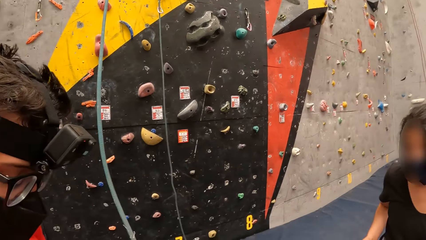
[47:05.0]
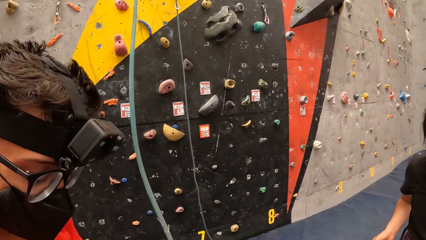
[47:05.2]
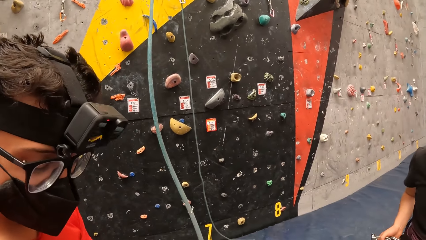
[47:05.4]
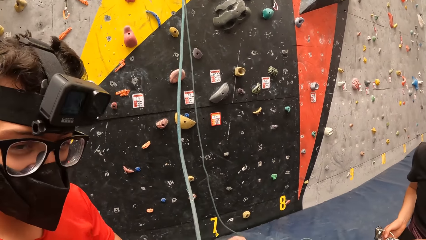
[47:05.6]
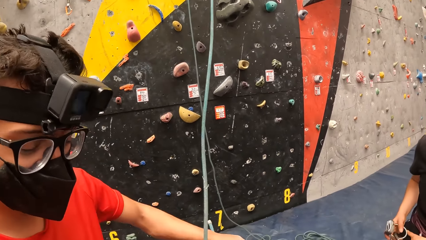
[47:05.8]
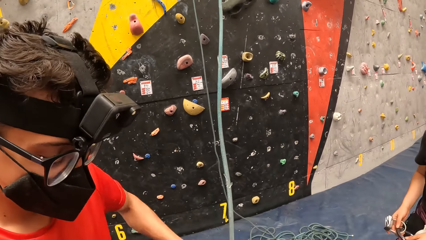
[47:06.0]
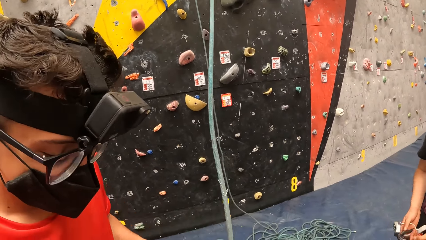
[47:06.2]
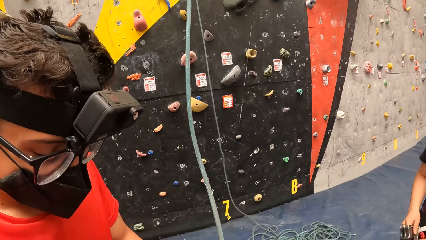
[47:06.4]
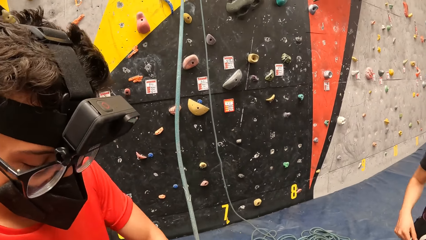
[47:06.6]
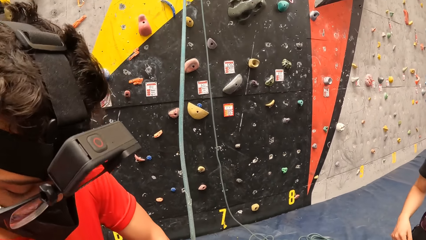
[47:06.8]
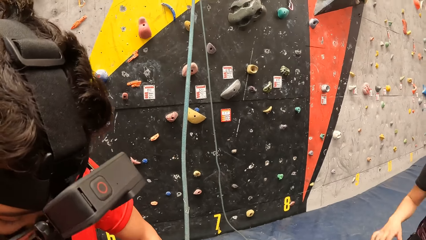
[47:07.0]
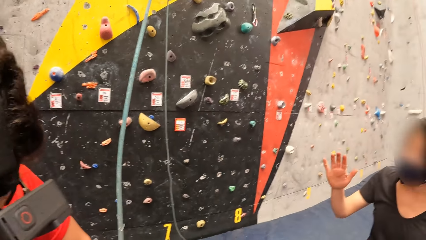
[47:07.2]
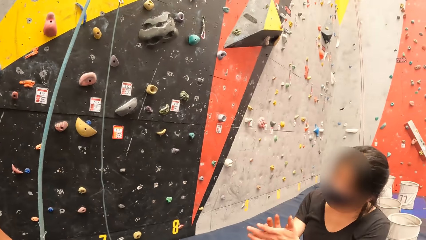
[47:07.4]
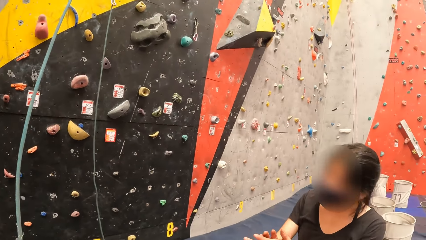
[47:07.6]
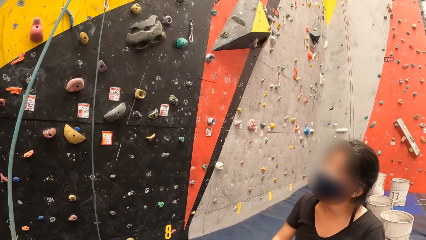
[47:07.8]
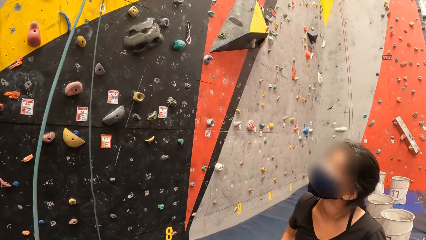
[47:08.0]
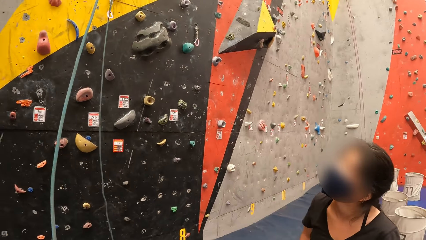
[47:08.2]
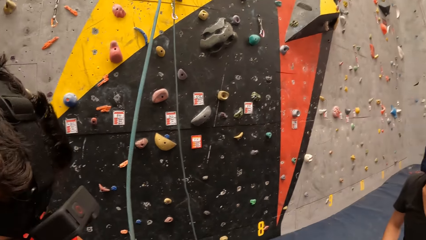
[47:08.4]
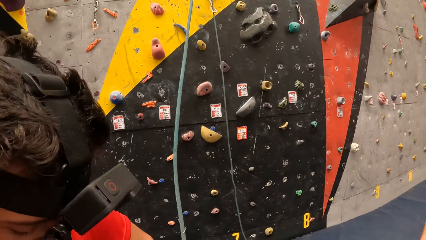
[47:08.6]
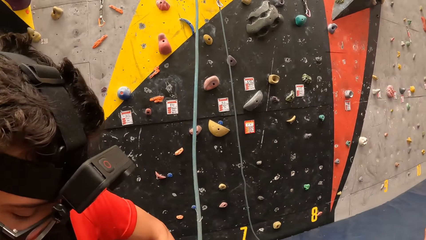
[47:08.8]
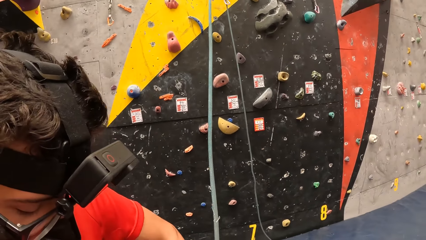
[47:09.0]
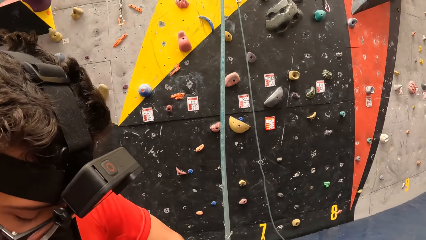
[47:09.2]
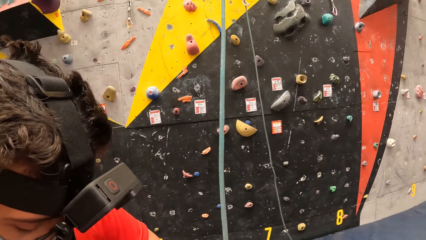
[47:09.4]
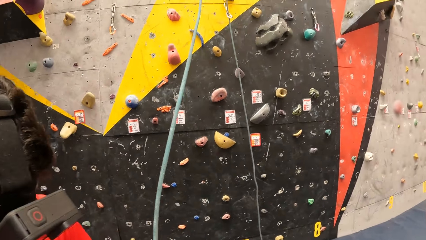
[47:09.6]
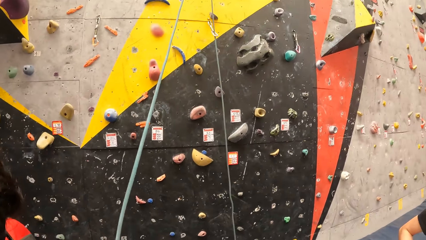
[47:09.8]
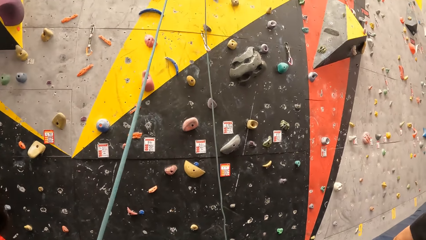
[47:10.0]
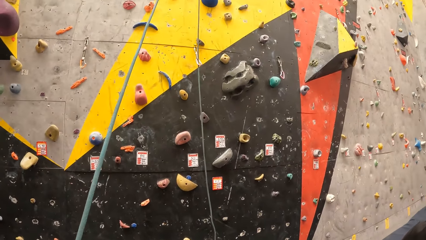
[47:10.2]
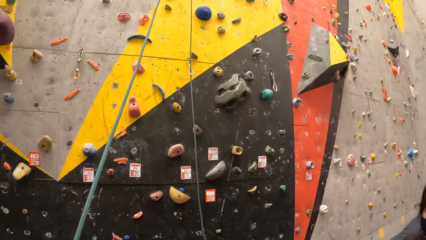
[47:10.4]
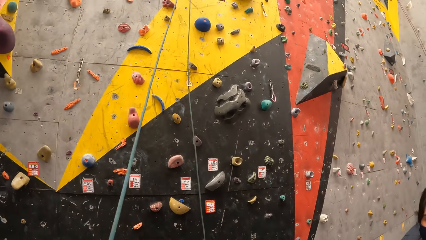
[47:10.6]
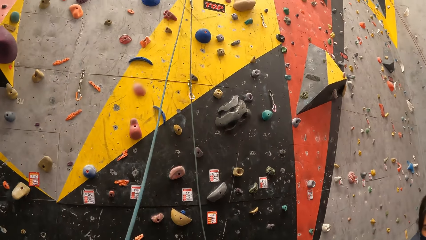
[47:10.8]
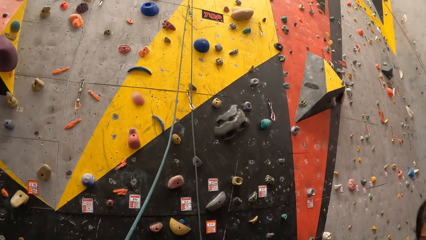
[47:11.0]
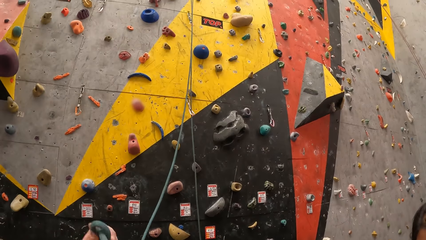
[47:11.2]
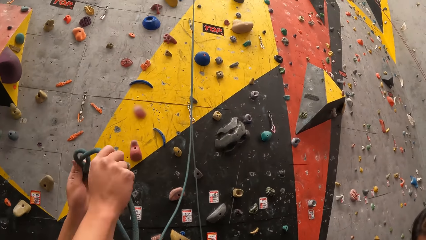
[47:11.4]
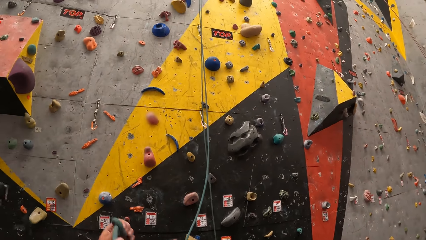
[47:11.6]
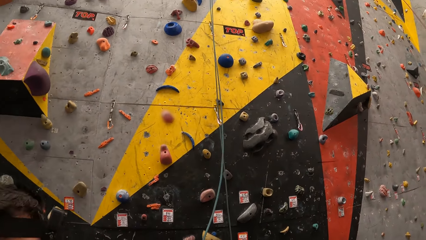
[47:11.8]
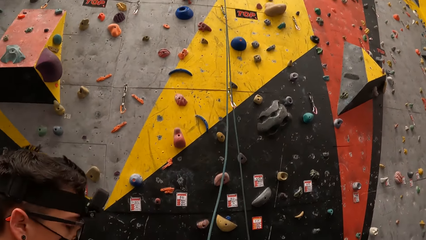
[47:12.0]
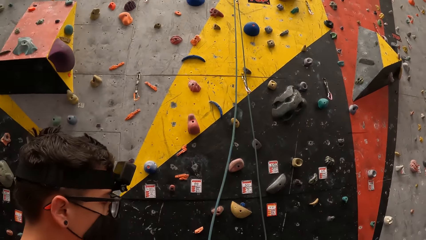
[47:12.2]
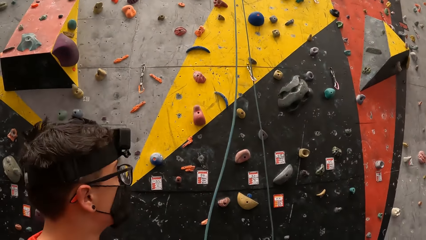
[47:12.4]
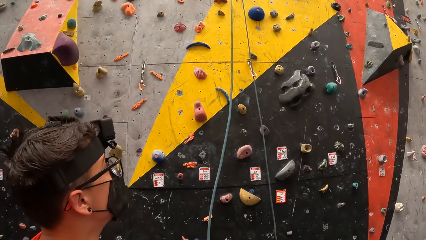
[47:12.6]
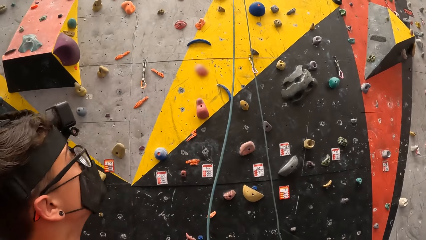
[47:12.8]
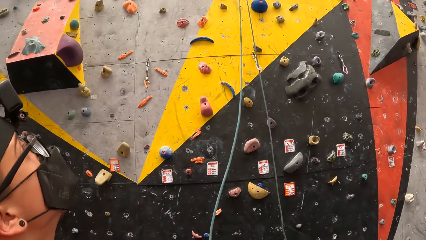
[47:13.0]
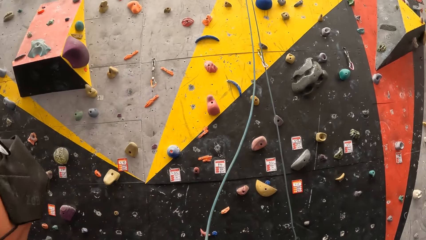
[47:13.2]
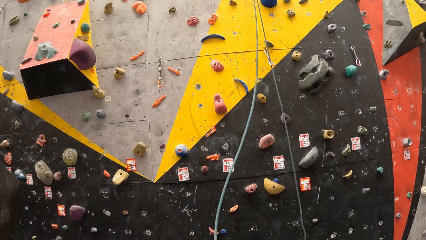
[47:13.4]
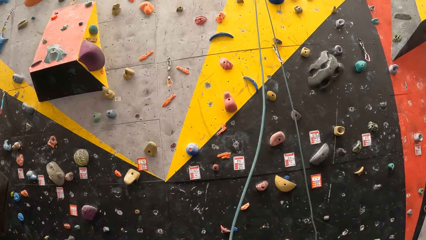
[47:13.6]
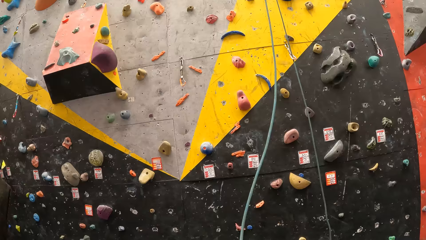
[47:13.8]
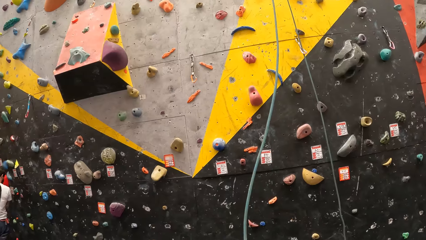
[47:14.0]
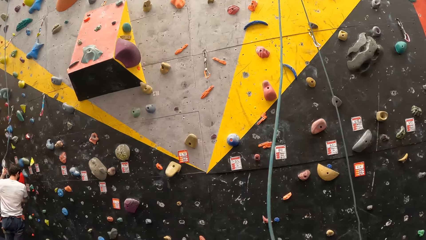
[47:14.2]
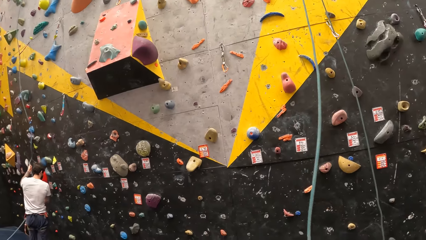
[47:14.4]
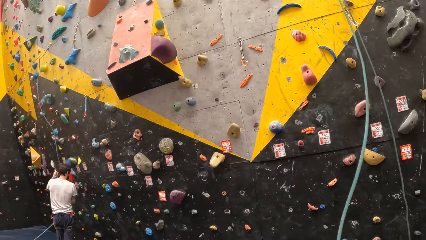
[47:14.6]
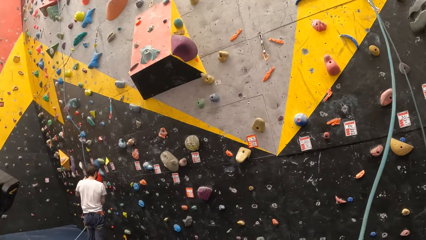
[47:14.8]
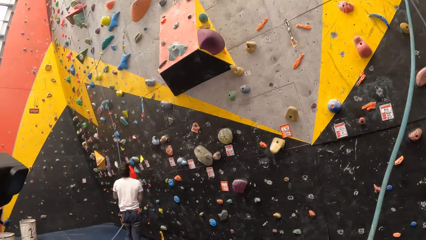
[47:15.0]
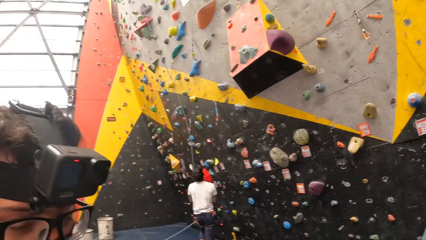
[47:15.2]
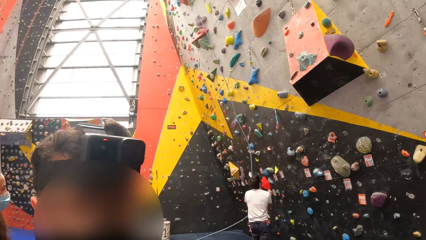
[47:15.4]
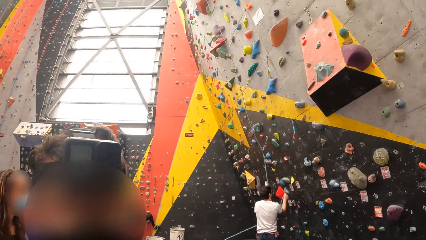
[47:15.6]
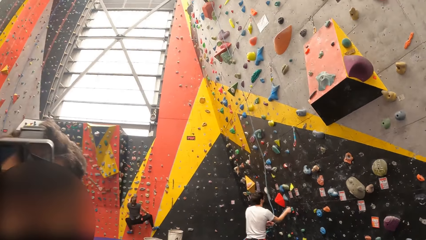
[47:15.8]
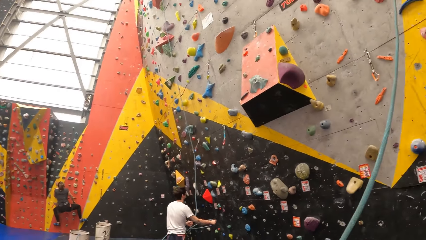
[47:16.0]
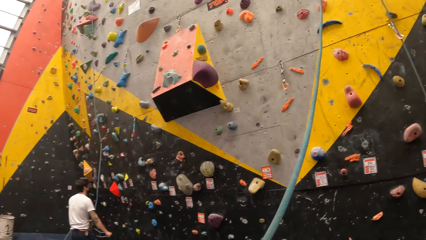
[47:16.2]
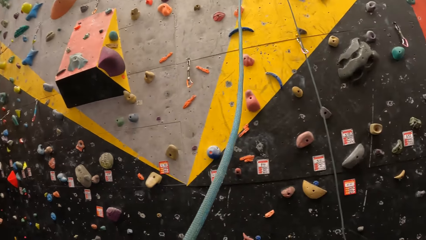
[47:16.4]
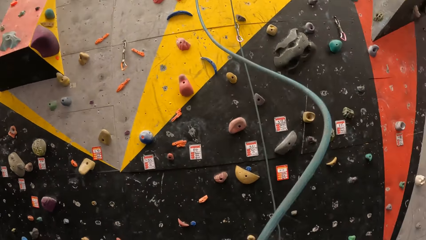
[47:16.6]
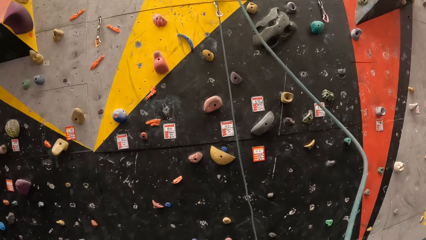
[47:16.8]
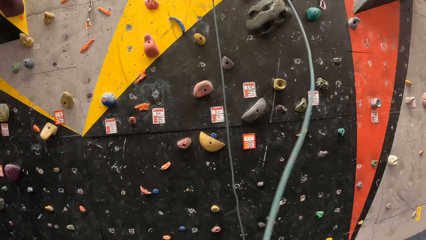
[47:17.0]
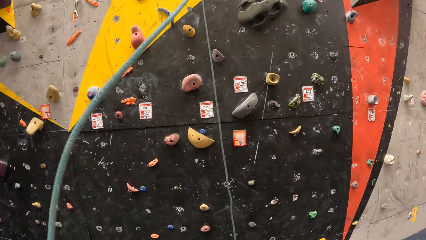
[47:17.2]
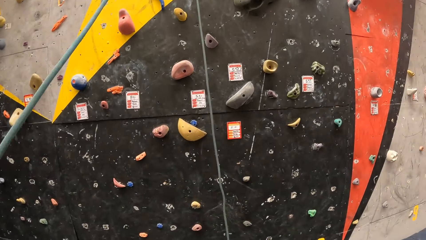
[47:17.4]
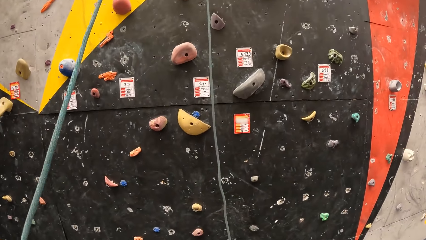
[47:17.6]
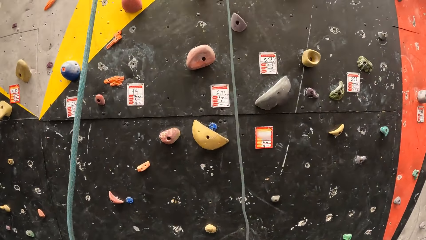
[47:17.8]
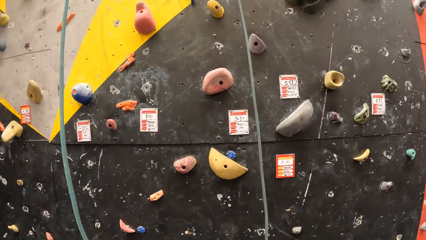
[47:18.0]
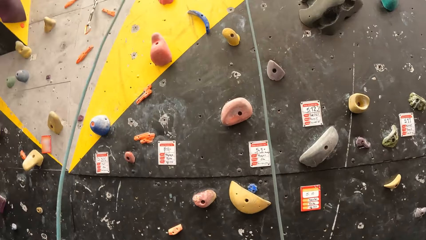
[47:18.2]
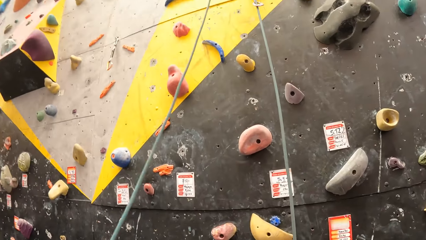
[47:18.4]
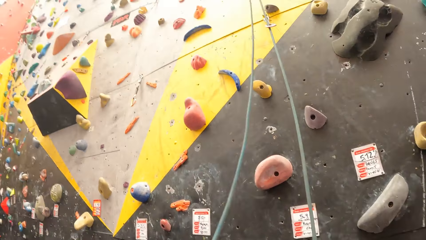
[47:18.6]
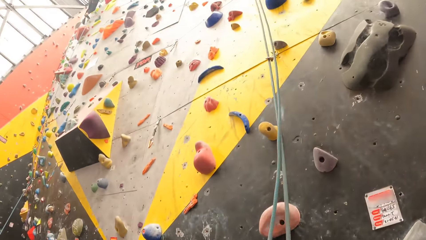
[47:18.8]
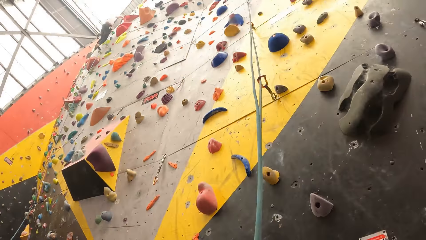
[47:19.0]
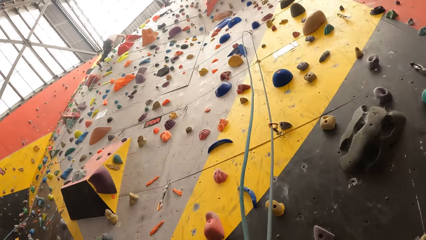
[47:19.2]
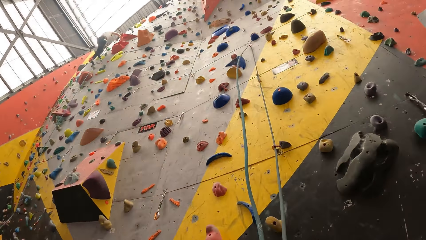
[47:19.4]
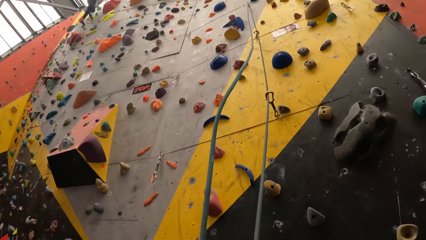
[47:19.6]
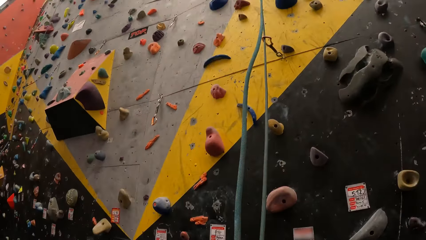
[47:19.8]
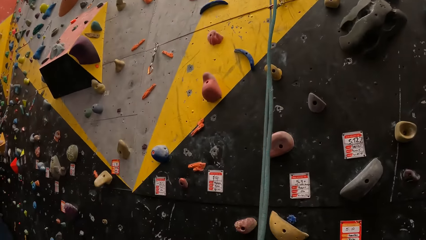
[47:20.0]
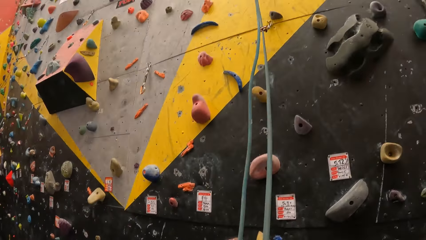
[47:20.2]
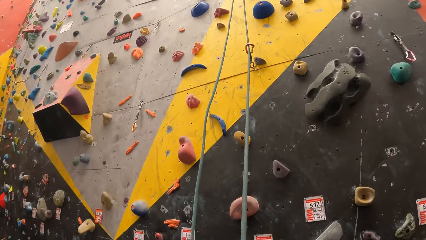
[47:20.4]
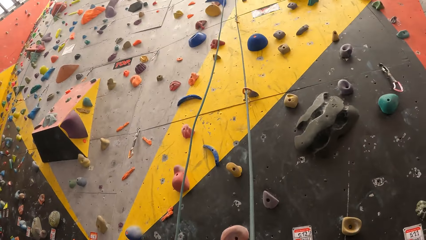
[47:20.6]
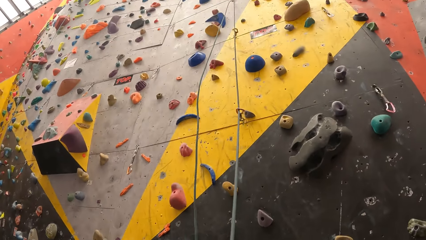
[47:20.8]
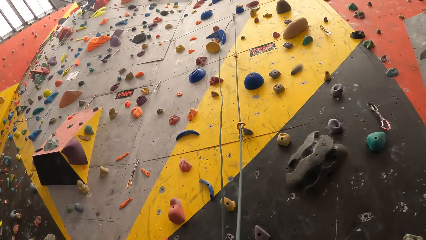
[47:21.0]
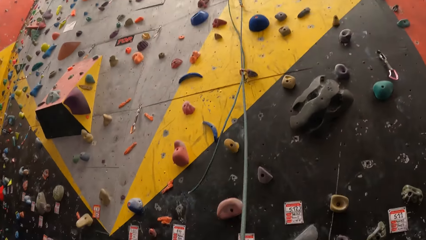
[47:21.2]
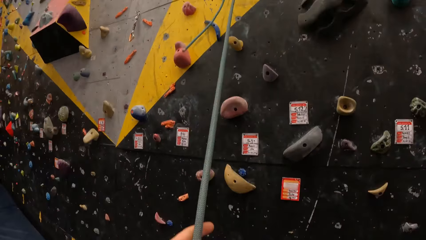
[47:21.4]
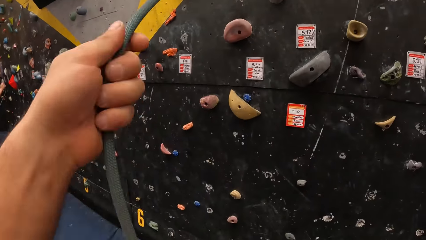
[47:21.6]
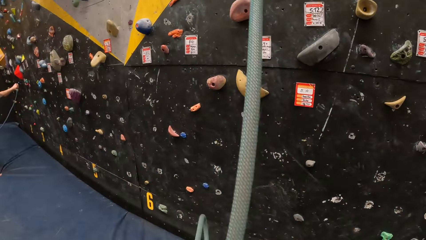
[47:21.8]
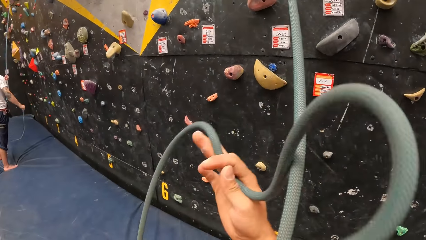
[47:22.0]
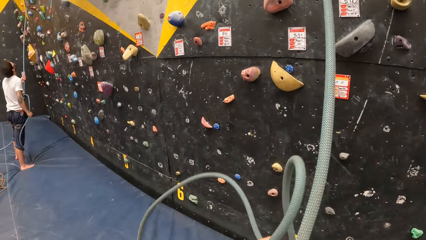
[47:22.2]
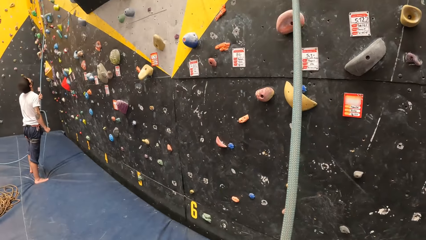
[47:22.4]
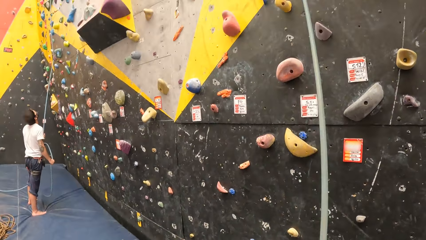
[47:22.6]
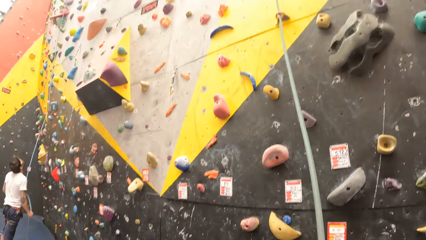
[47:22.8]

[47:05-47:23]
The camera wearer converses with a man. They interact with the man. They look around. The man looks up. The camera wearer looks around. They pull the rope. They pull the climbing rope.
